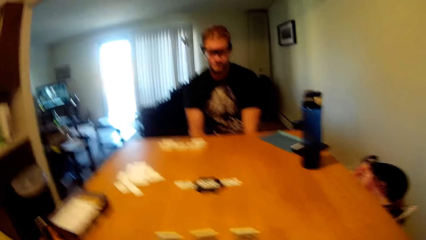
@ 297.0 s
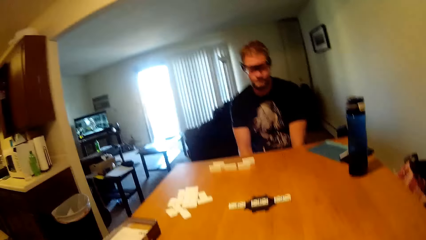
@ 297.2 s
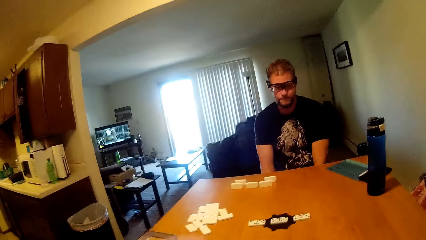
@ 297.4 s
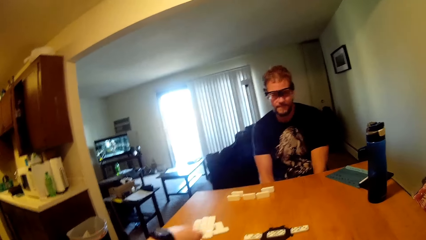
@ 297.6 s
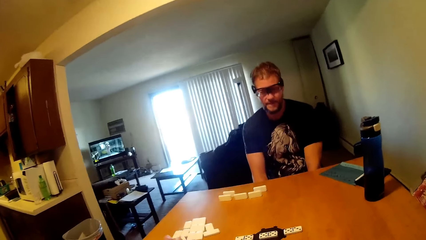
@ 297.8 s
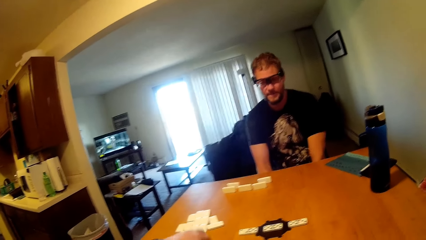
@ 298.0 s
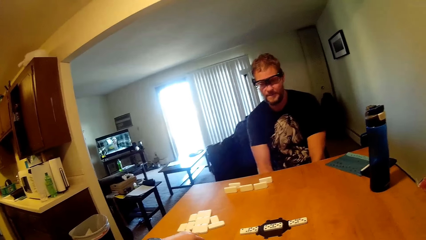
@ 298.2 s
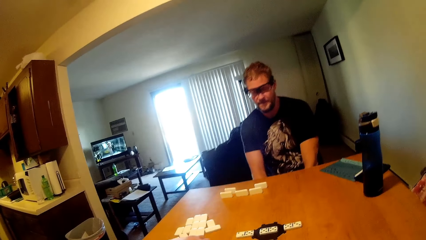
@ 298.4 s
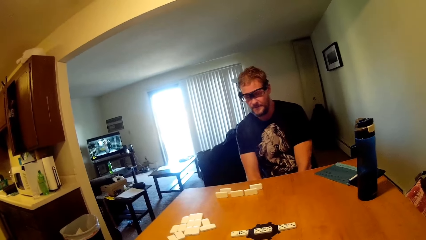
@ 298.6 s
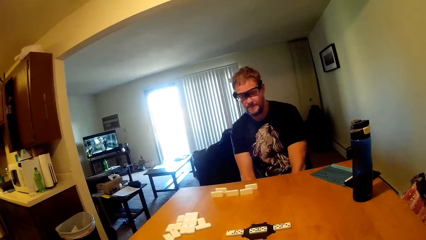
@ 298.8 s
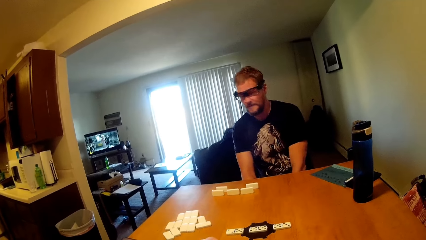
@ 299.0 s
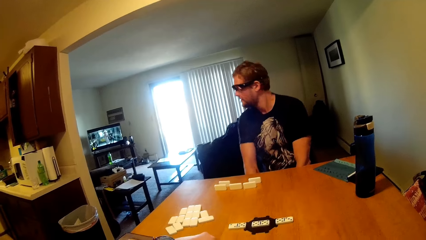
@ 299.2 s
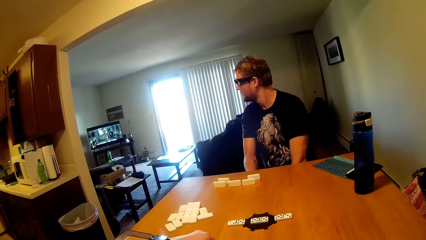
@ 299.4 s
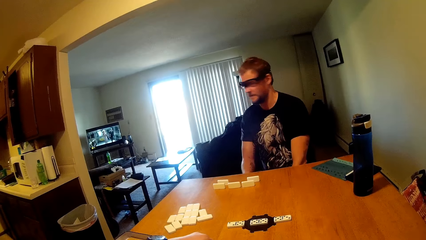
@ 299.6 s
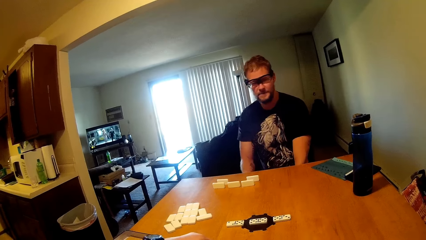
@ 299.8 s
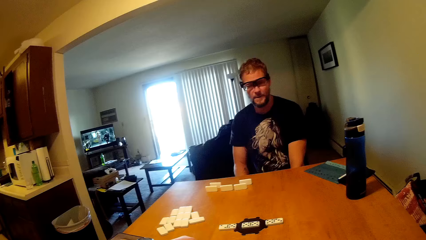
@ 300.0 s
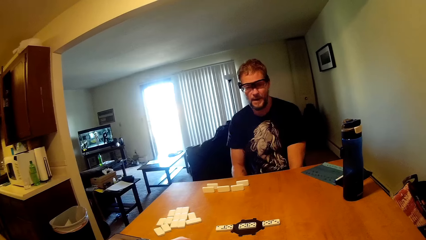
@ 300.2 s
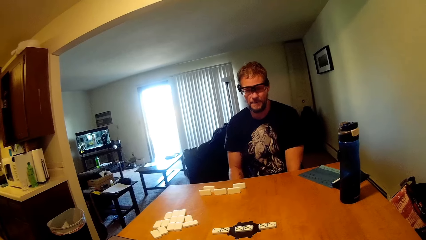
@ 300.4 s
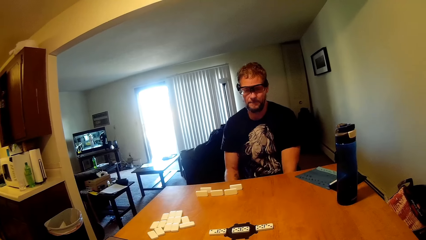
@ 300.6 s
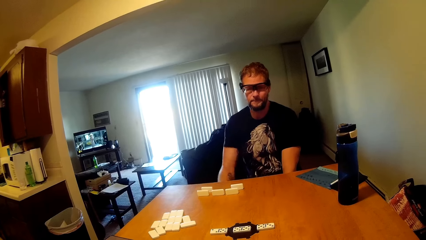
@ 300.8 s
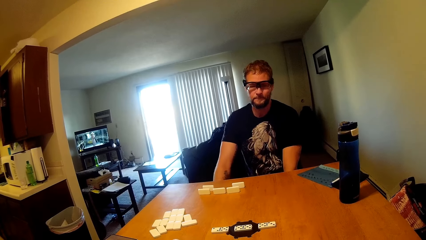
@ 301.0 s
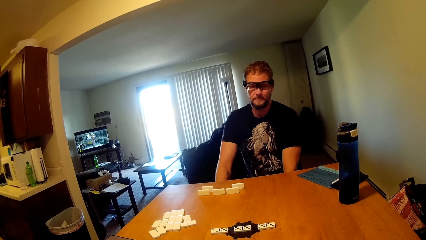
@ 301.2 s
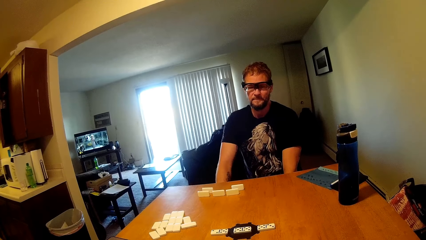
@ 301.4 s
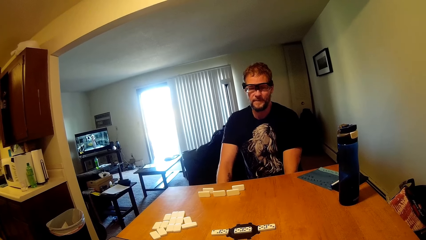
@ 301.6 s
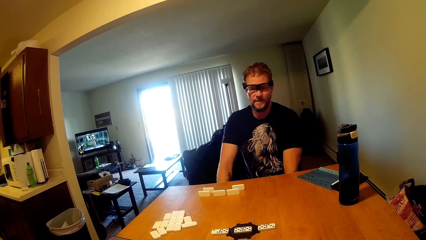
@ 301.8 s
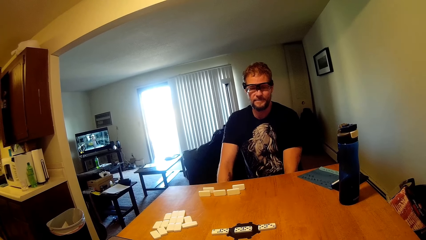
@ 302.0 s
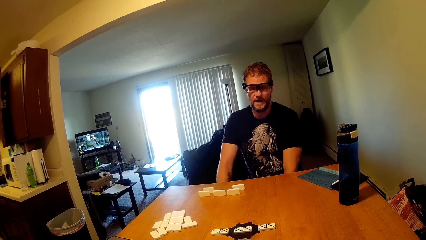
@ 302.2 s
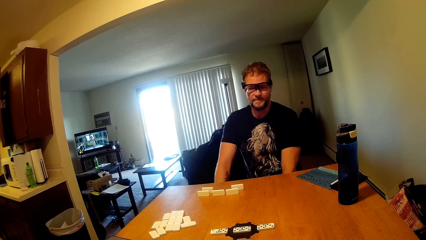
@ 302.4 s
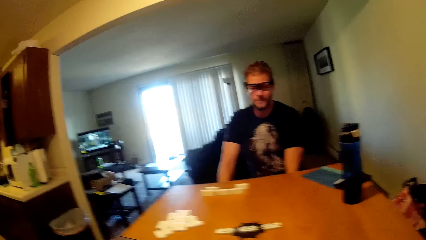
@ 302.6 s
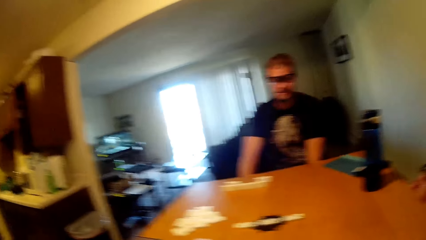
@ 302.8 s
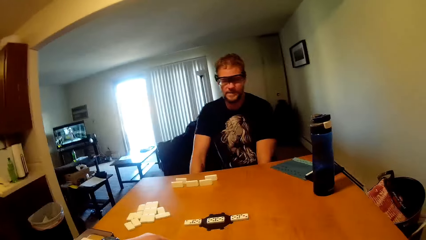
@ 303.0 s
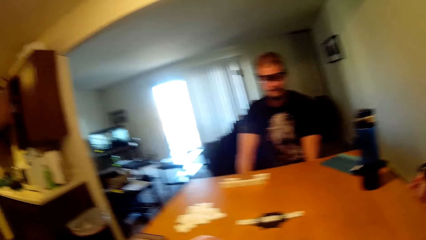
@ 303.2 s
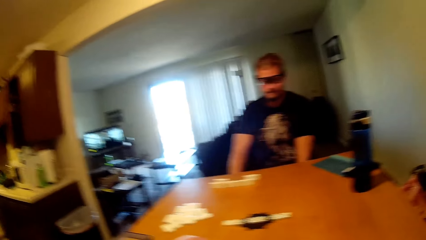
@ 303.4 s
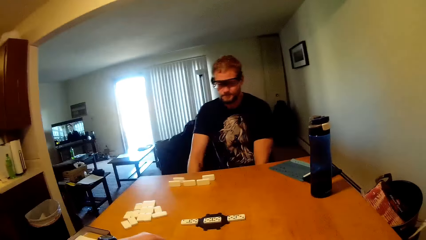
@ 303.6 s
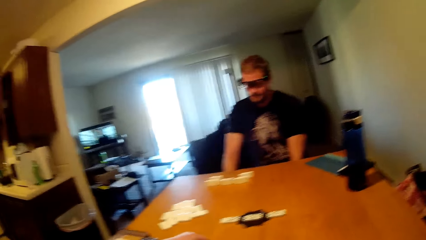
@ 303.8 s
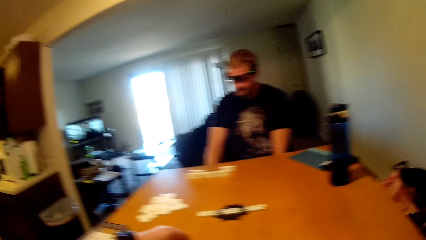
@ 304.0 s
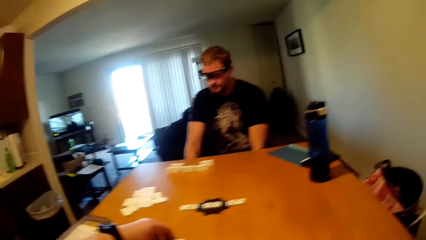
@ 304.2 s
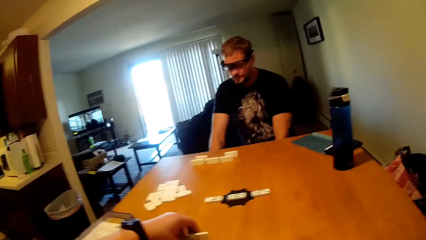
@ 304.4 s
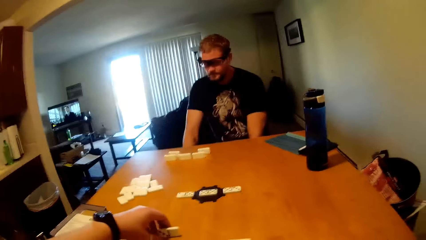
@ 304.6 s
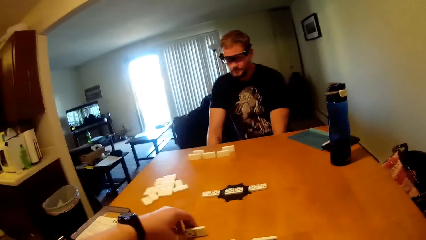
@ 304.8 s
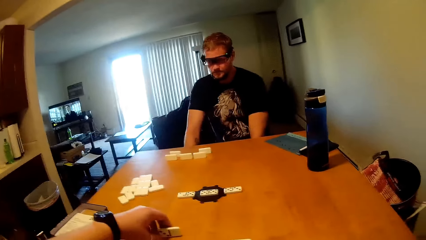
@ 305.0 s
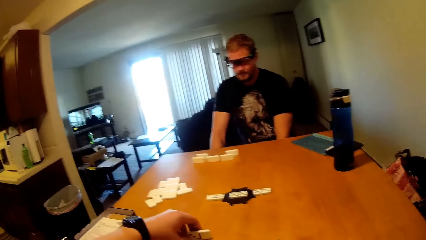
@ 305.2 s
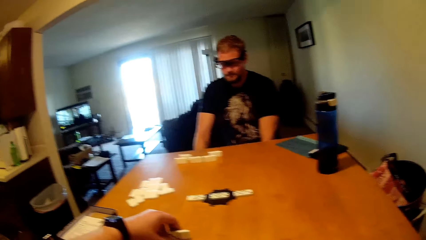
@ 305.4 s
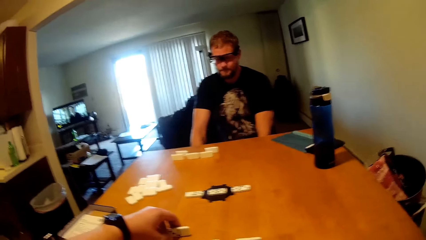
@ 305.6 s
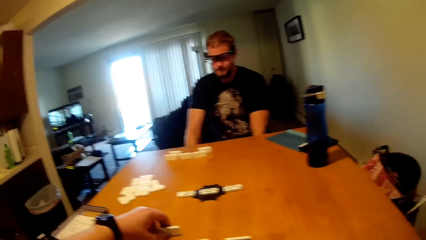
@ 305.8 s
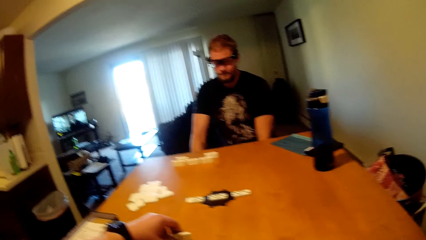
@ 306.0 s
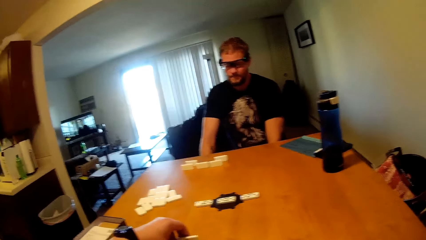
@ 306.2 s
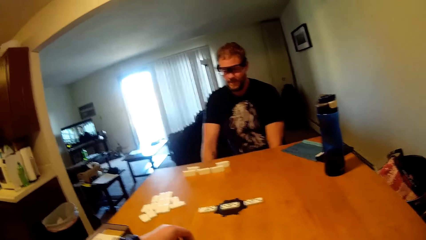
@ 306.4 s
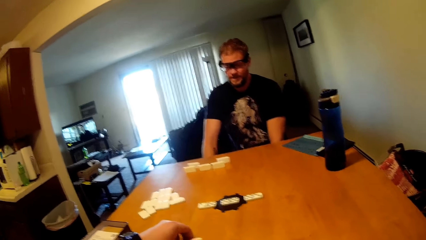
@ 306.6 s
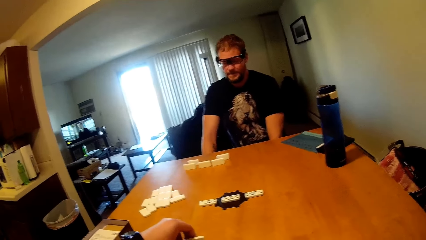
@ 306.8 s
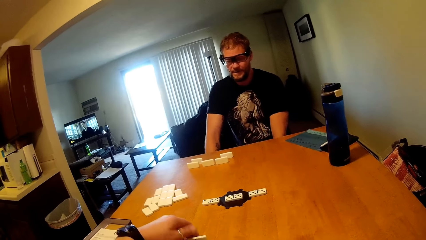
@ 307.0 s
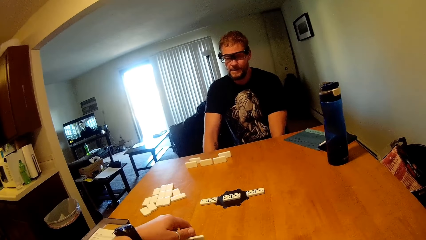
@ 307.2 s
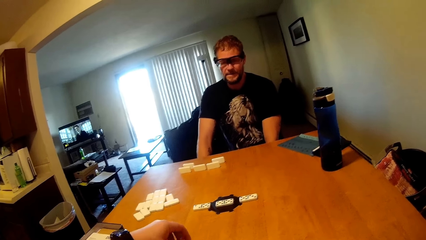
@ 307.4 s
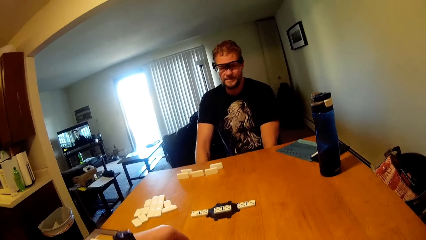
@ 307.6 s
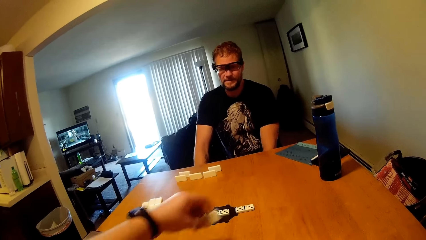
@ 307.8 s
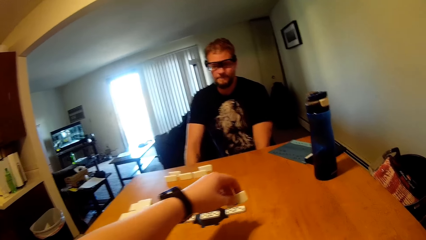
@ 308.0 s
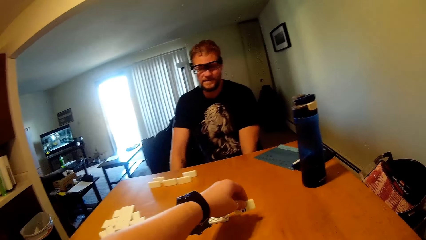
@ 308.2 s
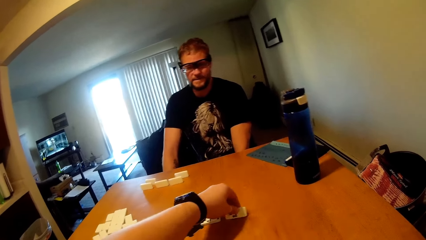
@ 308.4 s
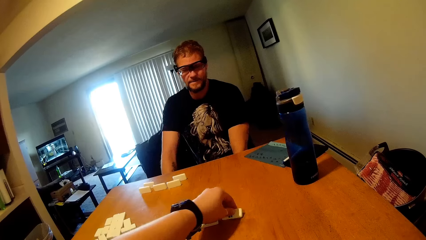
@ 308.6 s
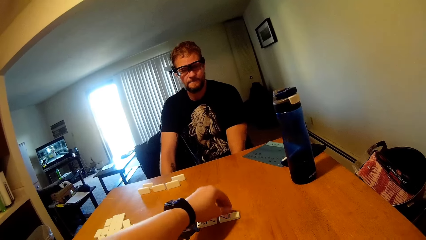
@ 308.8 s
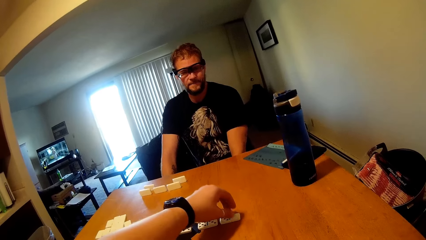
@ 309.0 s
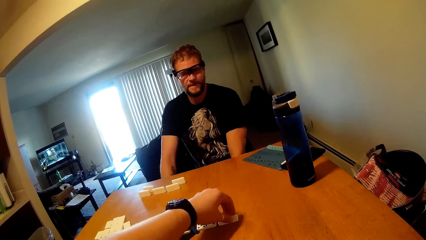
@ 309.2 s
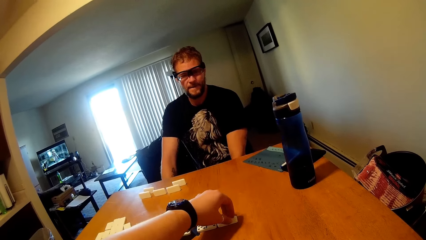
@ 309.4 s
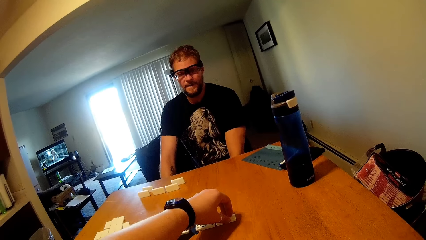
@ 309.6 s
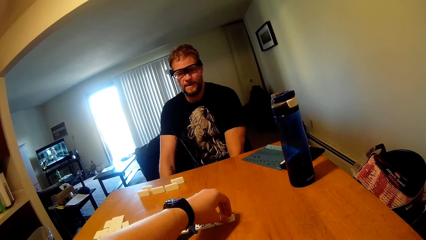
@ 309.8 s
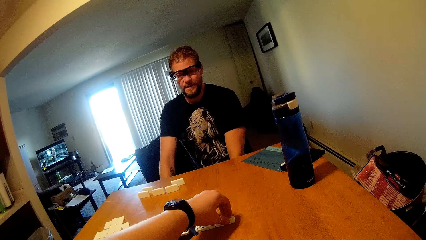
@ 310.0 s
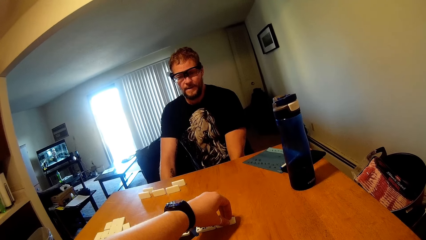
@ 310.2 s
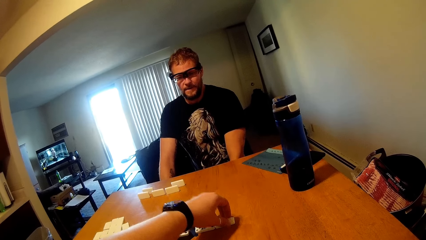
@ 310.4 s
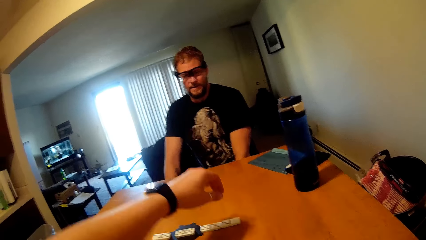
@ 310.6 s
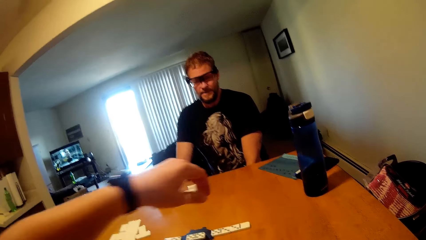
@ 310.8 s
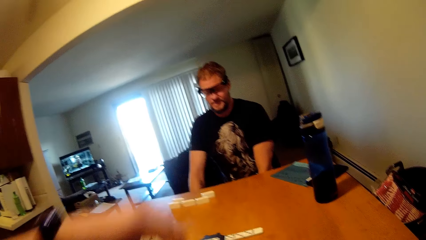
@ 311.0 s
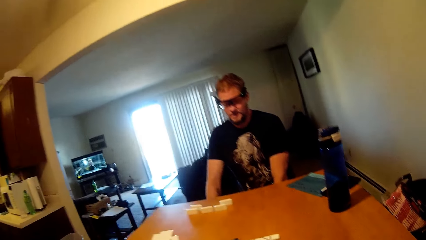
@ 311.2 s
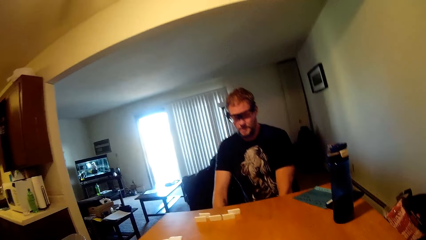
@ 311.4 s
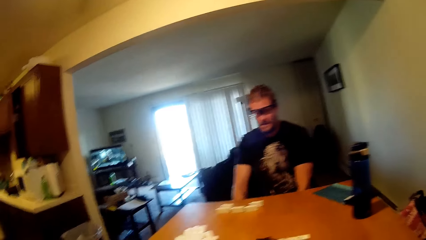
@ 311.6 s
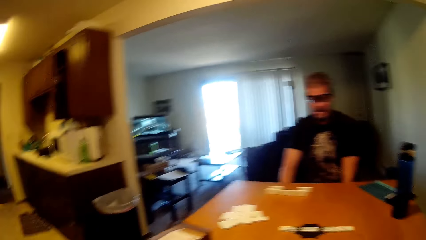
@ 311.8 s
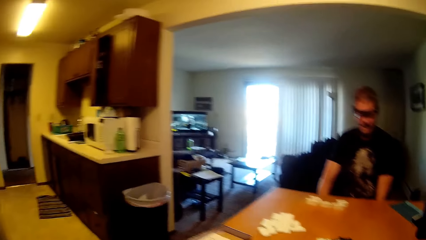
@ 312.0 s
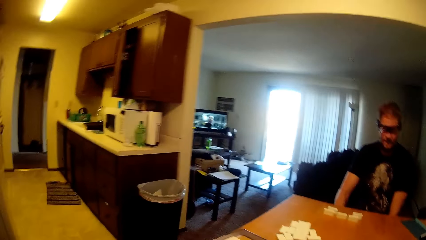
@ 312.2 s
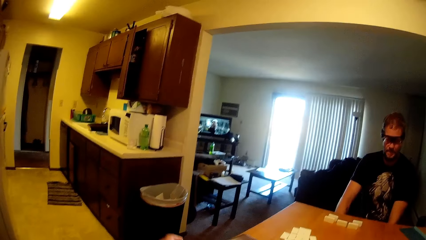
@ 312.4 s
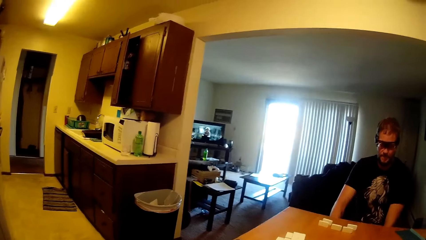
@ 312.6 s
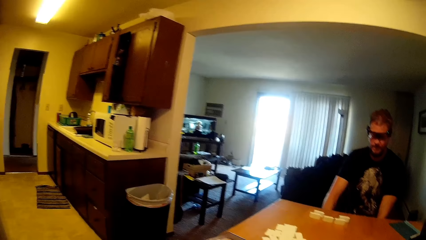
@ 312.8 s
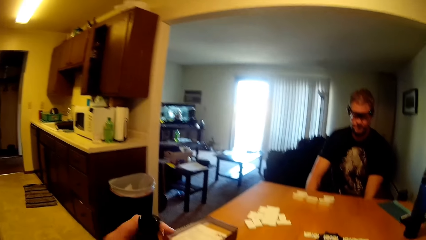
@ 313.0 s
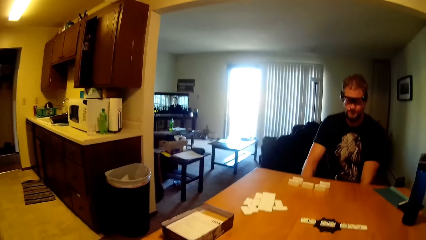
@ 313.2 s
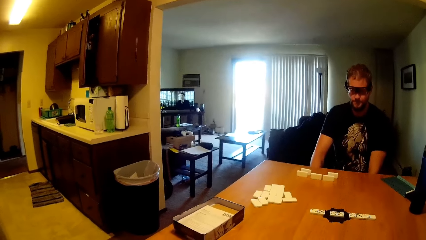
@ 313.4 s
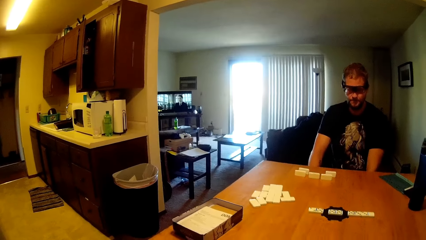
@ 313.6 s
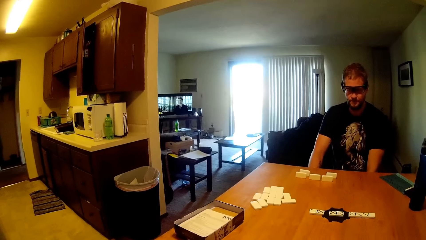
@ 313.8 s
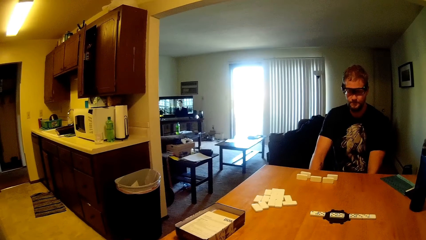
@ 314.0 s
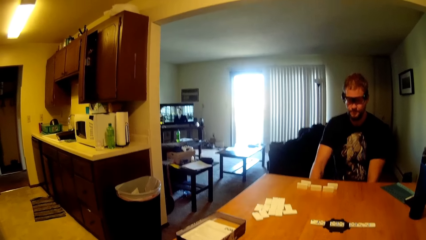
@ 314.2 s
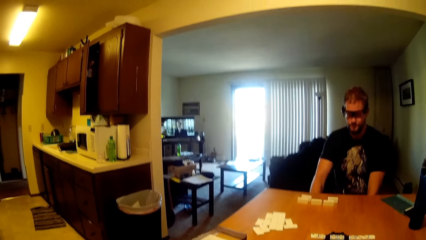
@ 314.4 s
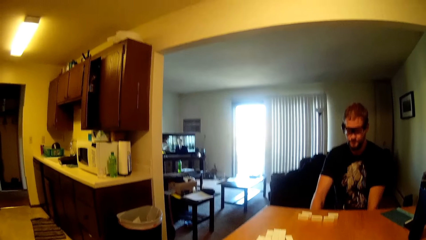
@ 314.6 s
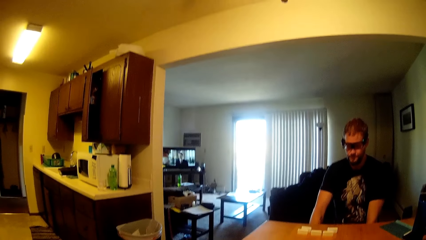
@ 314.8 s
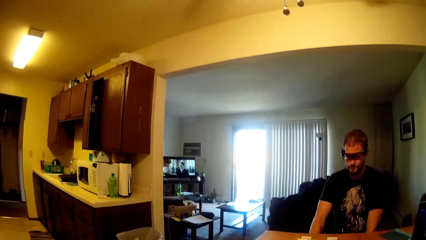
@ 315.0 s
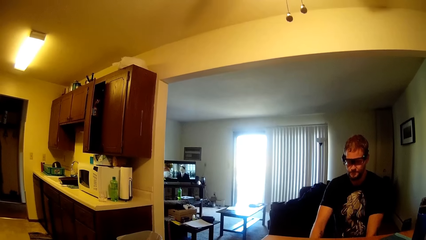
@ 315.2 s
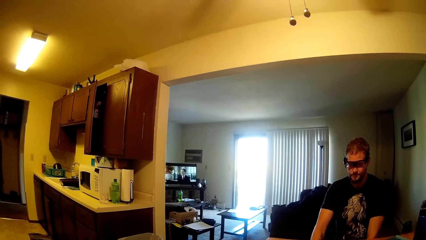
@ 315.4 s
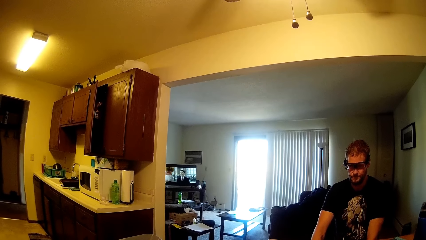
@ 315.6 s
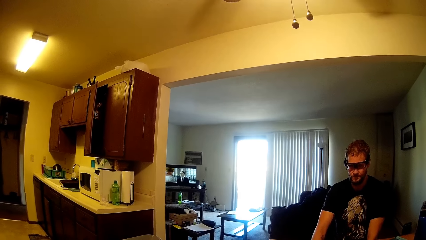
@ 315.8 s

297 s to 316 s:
The camera wearer holds a game piece. A man turns around. The camera wearer places the scrabble or game piece on the table. They adjust the game piece. They pick up a bubbler.
